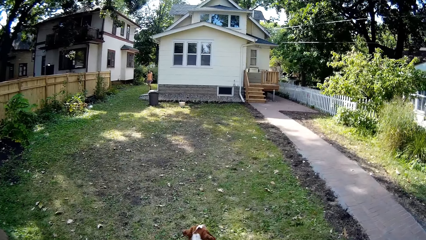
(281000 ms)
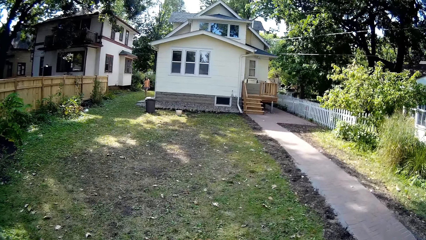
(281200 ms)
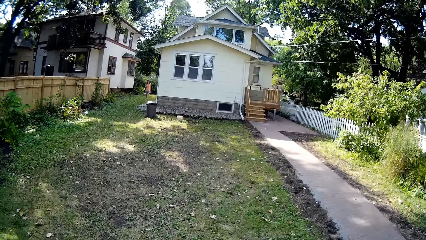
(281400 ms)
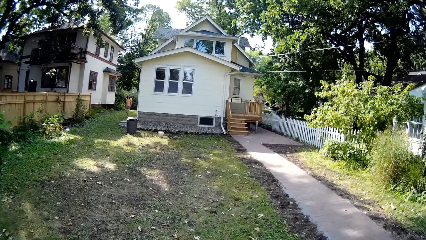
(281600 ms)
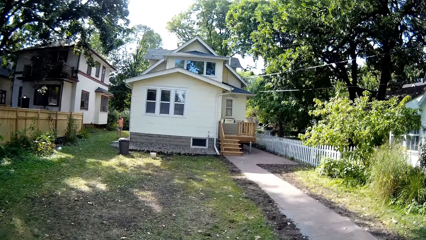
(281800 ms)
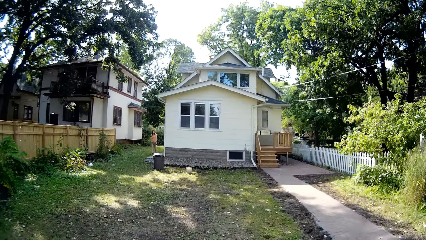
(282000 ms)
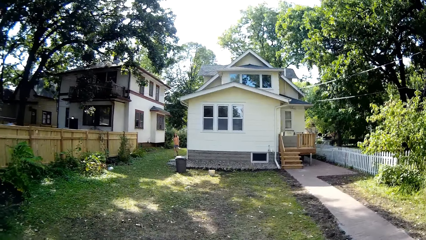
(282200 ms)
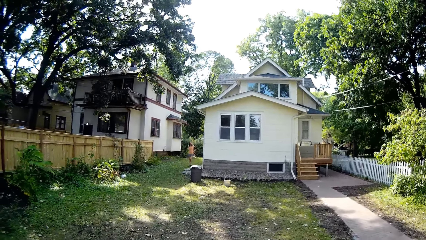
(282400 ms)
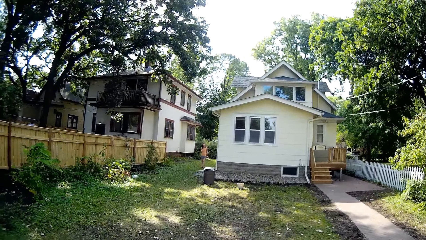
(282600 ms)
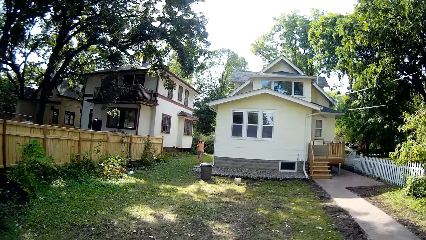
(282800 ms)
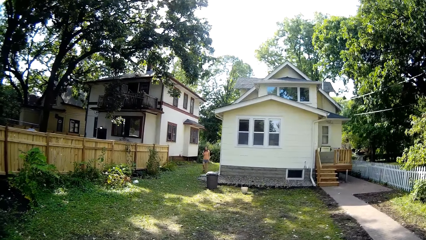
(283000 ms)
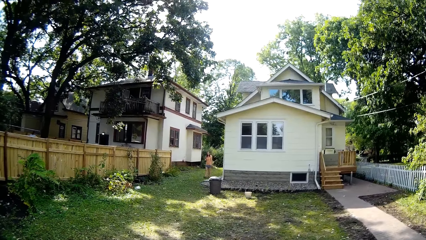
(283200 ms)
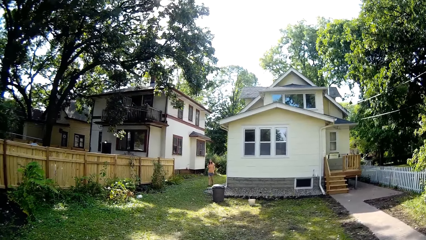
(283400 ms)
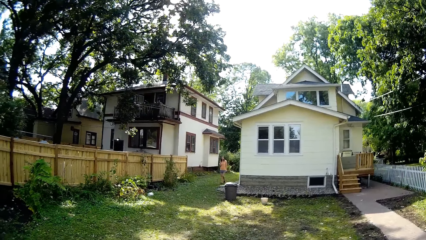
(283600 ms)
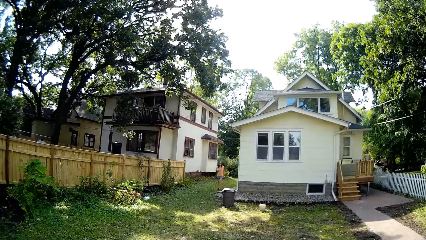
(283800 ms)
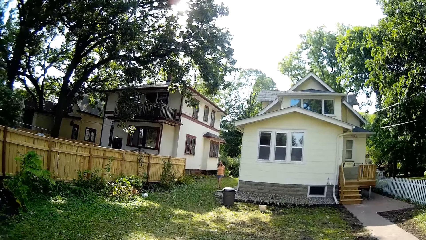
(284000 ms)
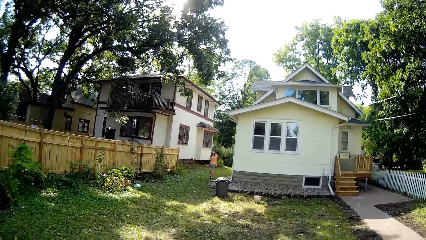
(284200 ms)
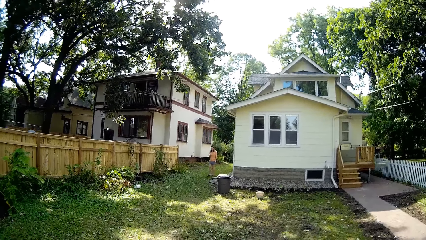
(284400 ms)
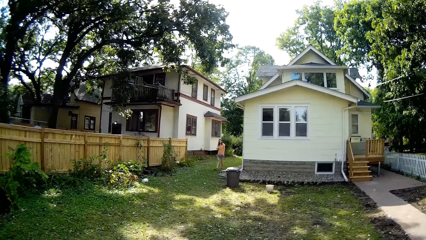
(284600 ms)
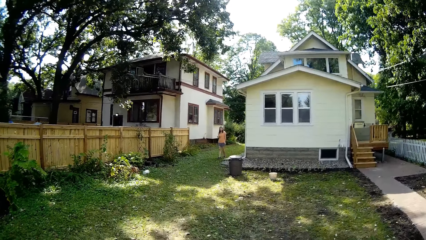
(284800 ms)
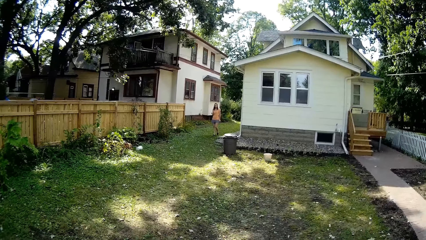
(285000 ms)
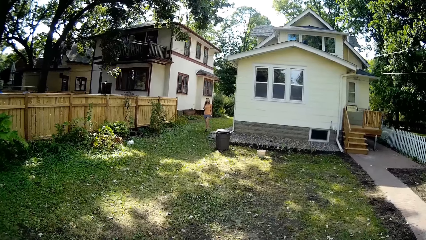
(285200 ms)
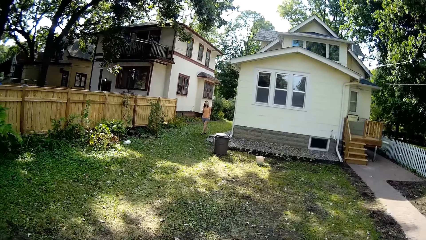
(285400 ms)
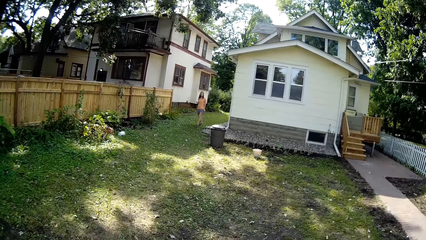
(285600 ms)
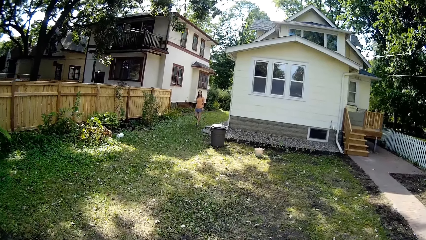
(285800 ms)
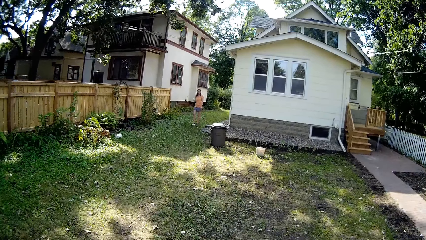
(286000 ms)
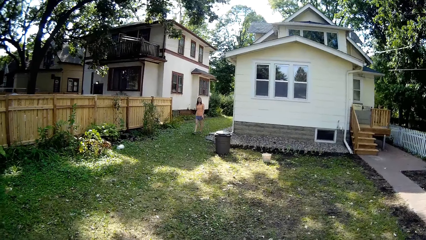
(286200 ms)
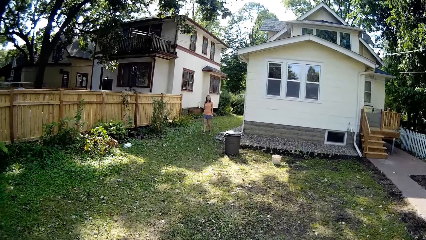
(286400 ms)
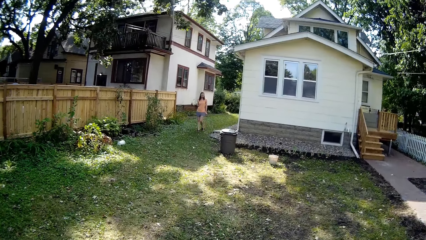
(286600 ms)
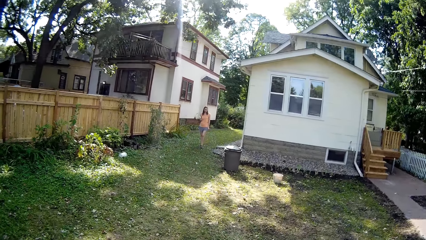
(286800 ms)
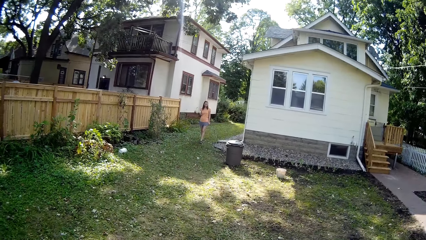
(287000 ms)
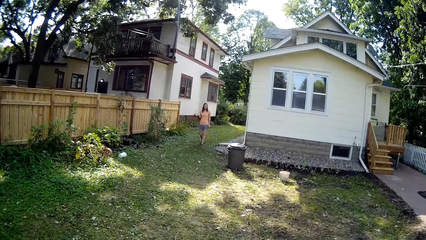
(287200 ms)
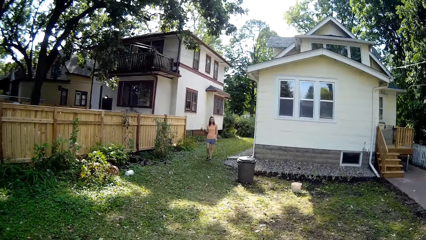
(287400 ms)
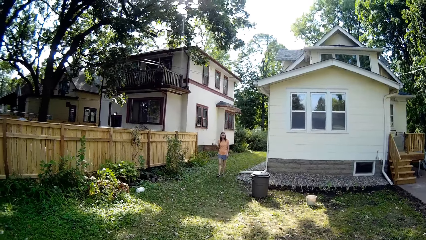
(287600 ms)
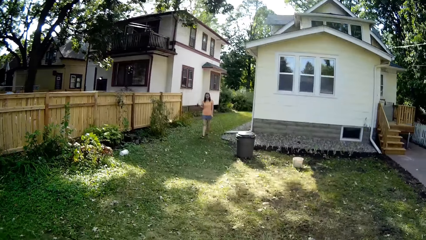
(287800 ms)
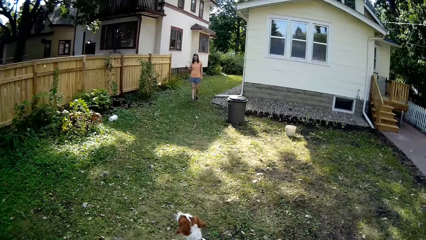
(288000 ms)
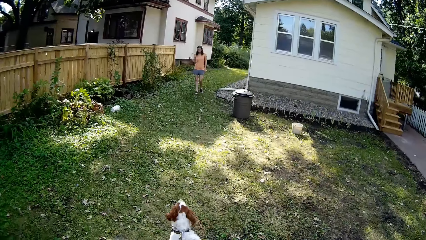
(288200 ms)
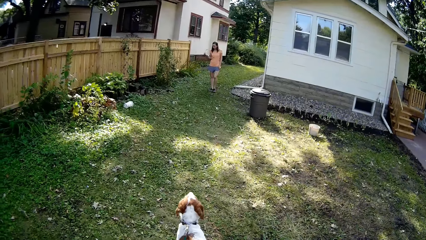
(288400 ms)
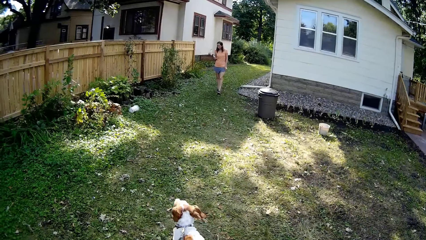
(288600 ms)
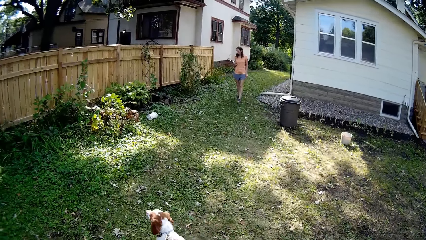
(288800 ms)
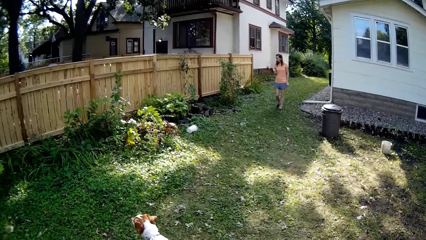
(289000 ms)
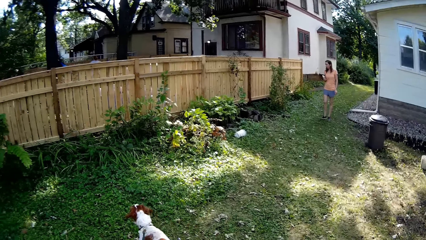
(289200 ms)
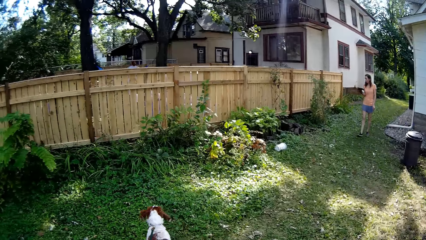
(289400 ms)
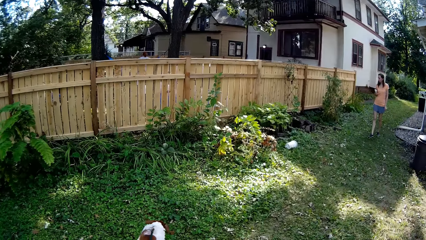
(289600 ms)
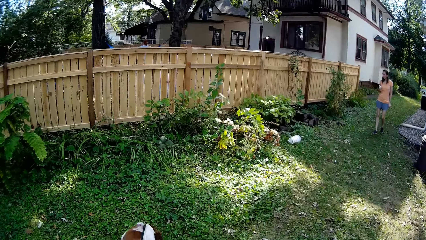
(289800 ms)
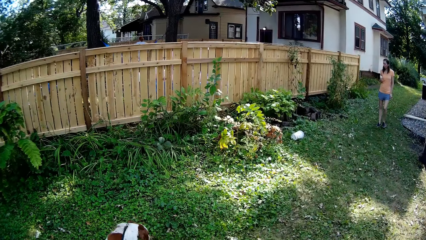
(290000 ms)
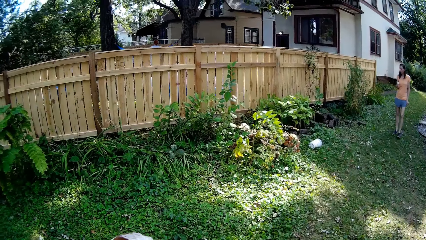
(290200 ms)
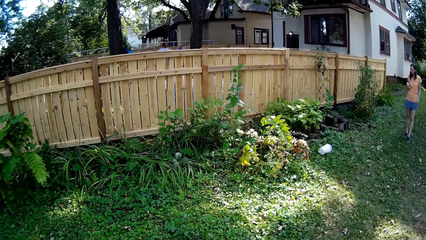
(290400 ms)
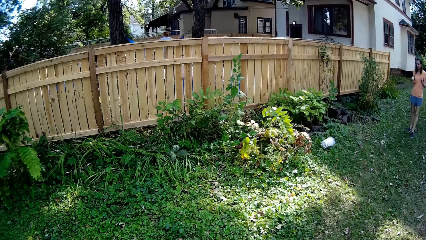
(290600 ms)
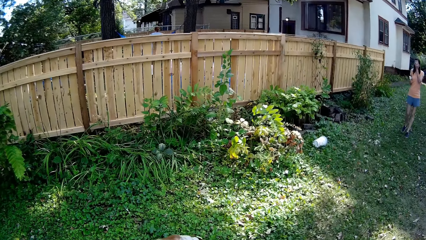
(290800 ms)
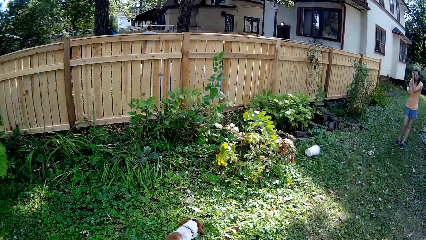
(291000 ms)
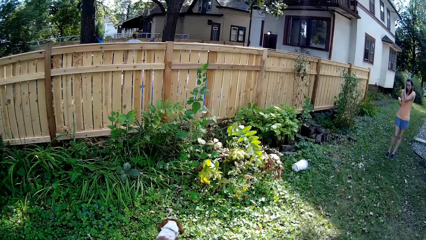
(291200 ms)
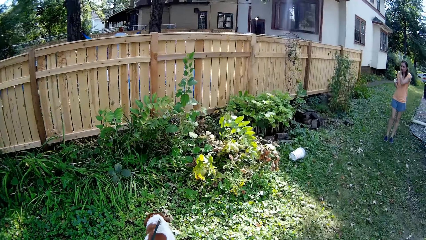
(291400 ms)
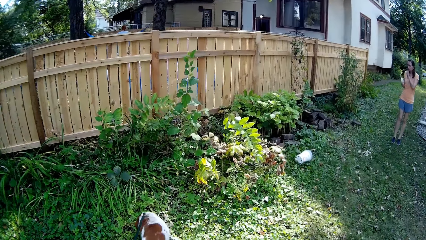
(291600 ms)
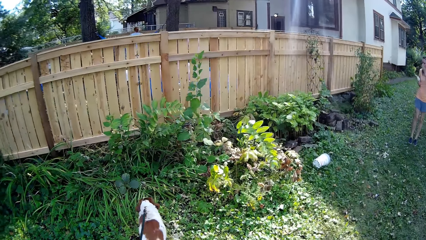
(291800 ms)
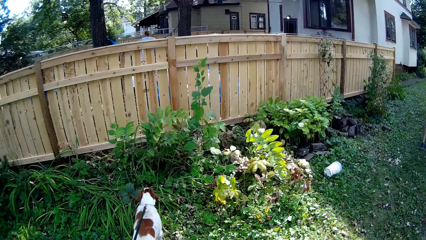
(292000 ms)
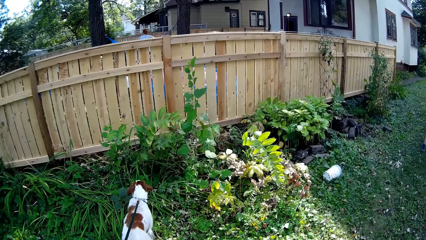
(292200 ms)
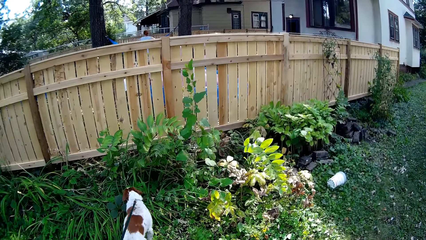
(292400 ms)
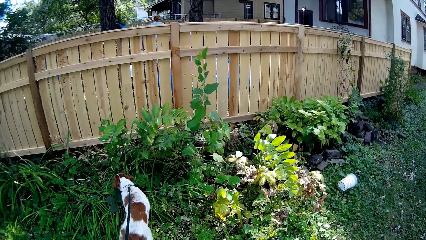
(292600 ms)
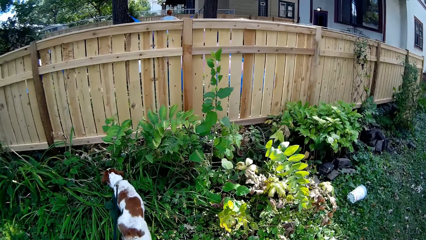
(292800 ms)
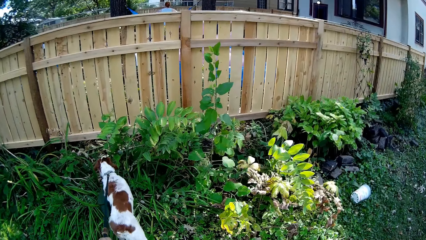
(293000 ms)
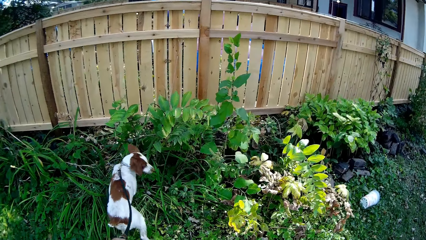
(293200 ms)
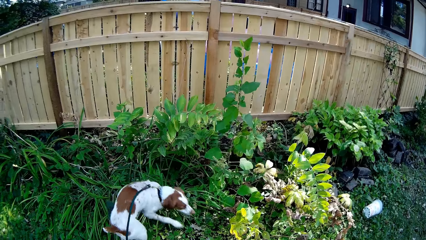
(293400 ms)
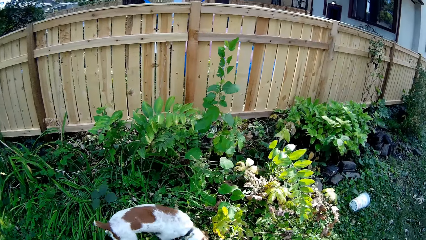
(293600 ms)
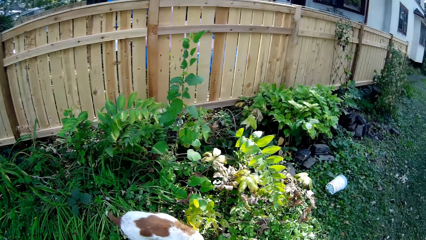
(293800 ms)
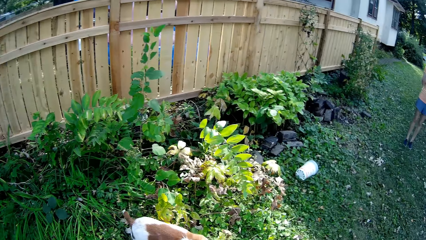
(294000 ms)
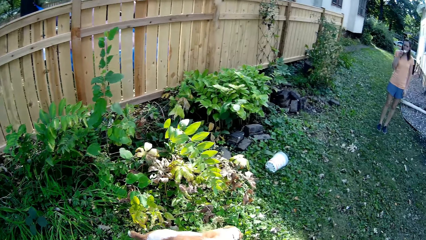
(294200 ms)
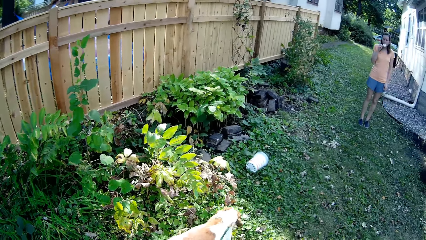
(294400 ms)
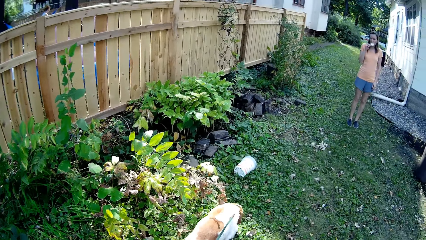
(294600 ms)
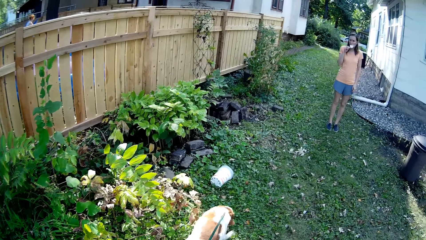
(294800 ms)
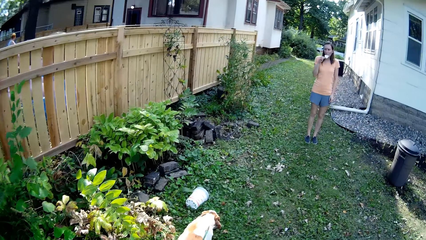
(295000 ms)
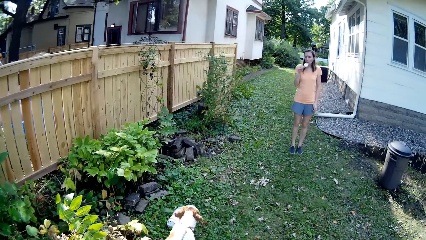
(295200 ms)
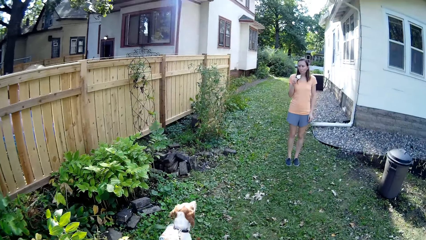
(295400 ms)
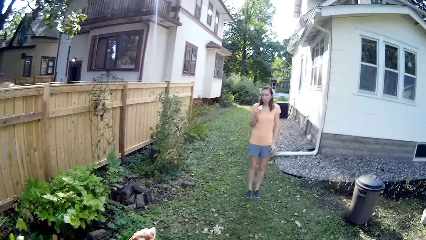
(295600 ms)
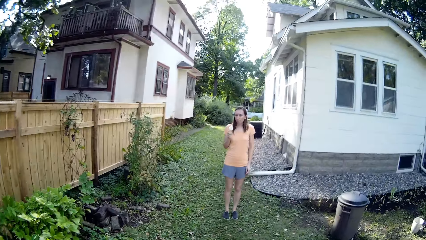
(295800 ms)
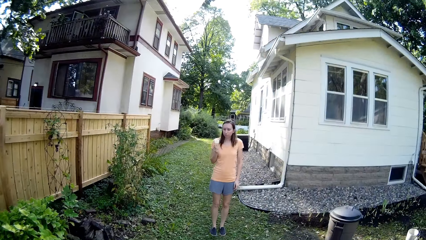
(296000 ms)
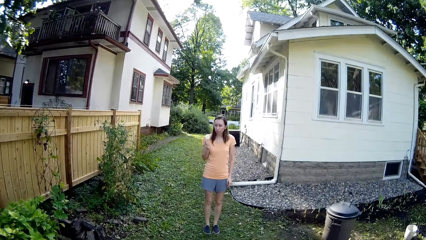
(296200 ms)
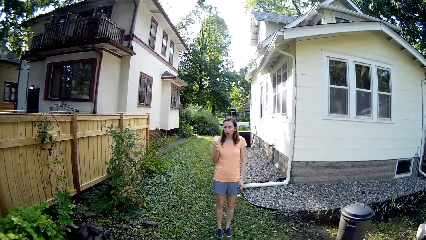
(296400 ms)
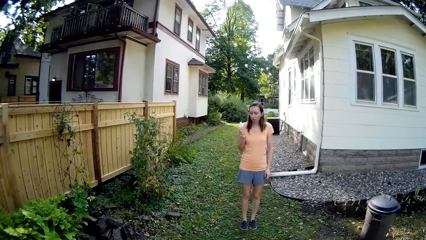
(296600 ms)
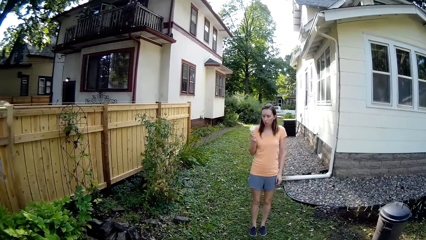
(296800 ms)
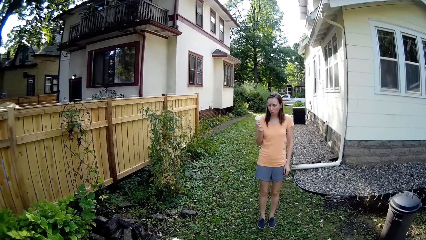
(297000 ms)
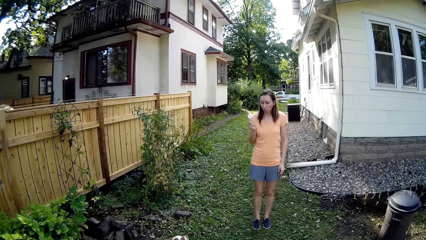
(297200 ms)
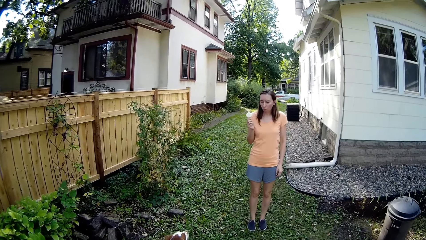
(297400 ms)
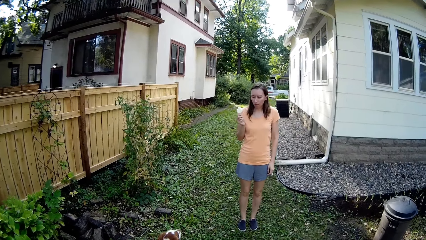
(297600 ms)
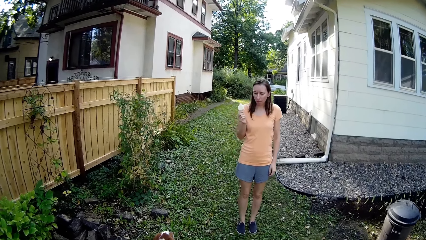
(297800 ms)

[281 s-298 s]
The woman touches her face. The woman looks around.
